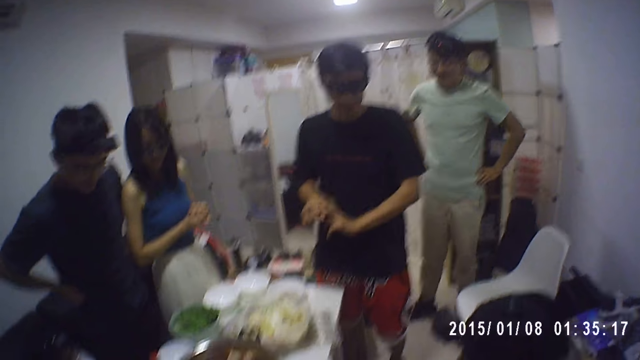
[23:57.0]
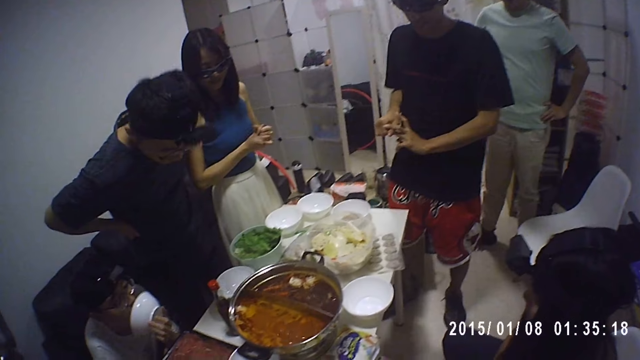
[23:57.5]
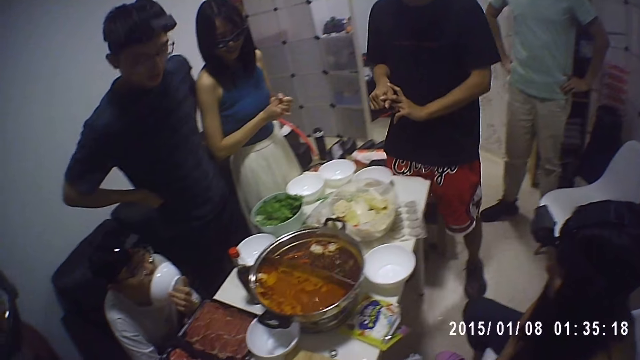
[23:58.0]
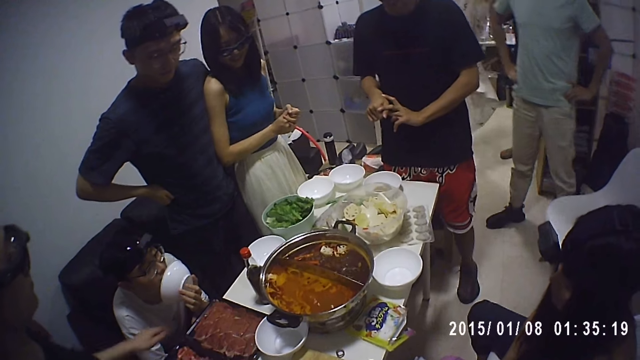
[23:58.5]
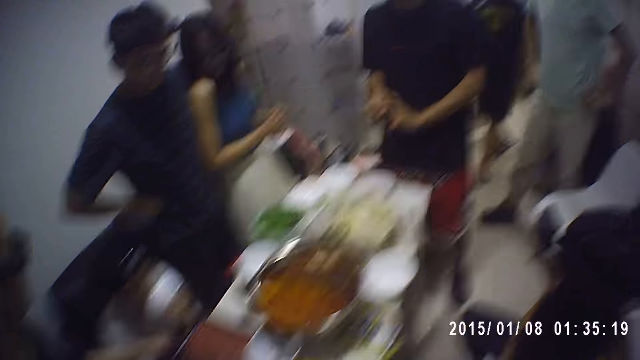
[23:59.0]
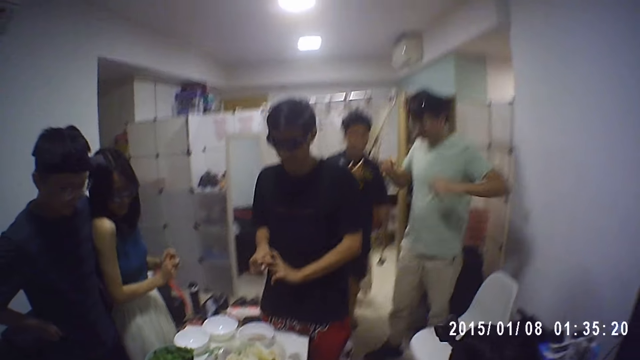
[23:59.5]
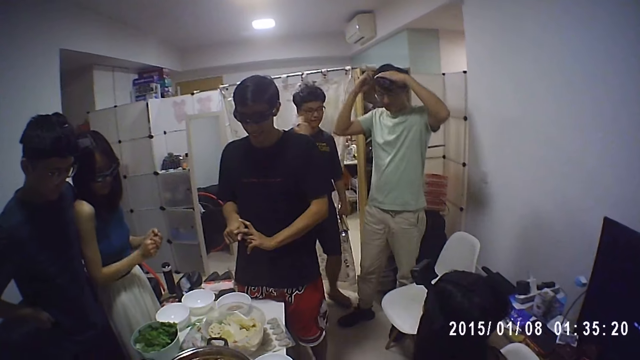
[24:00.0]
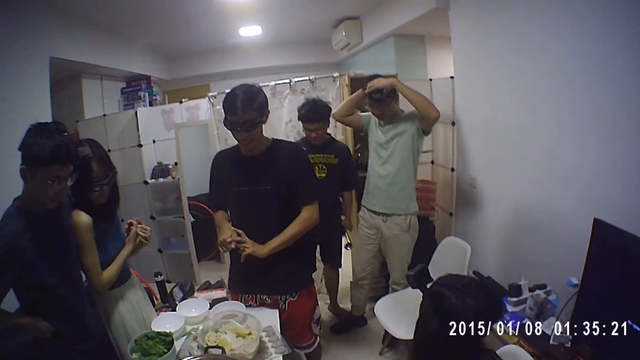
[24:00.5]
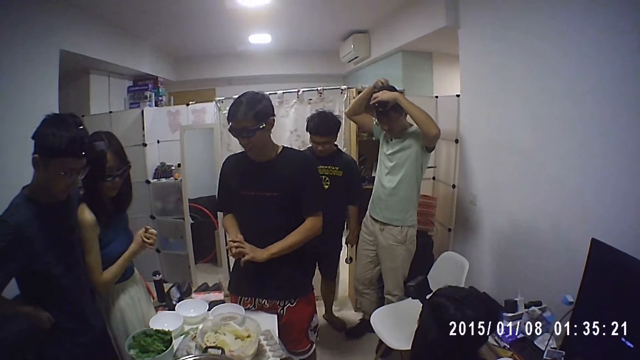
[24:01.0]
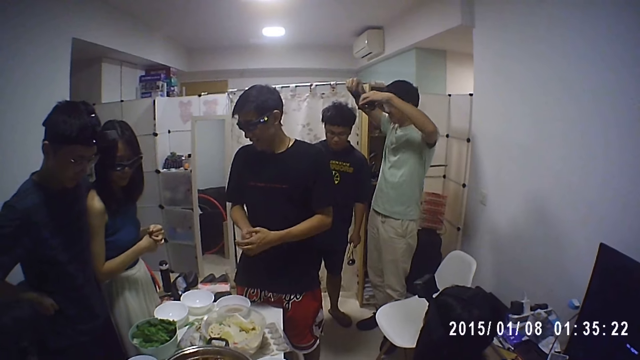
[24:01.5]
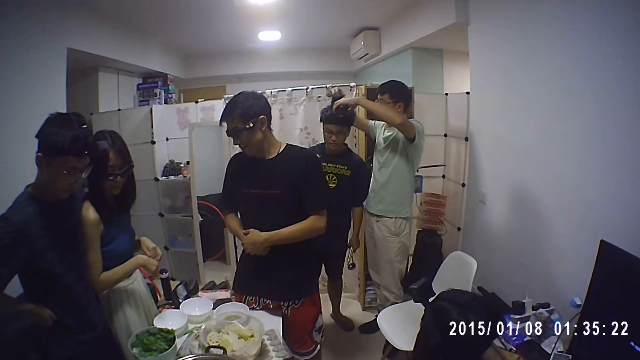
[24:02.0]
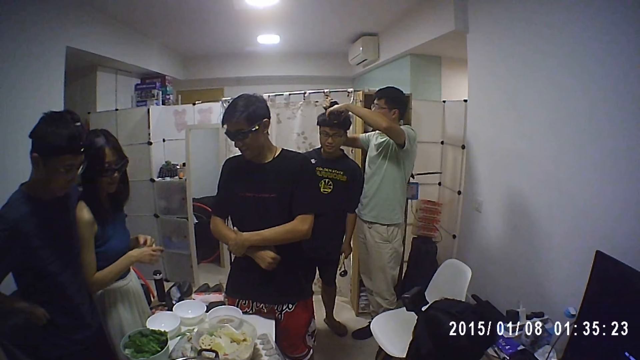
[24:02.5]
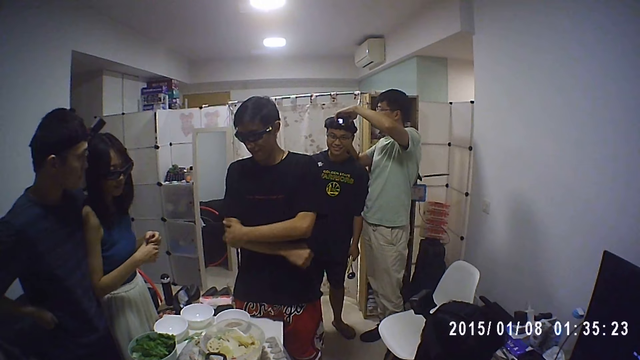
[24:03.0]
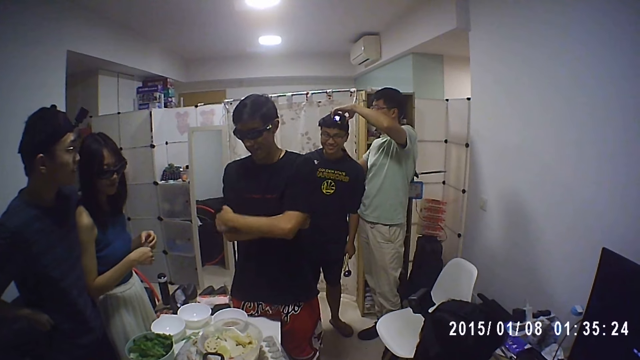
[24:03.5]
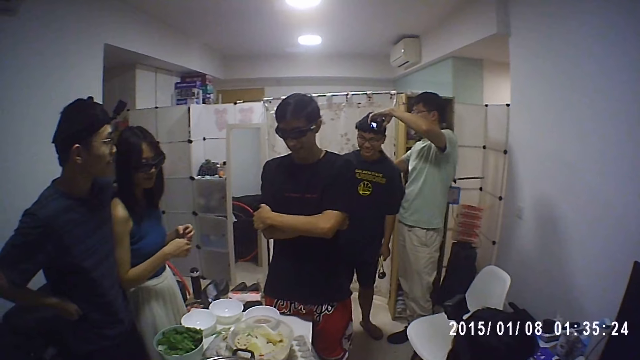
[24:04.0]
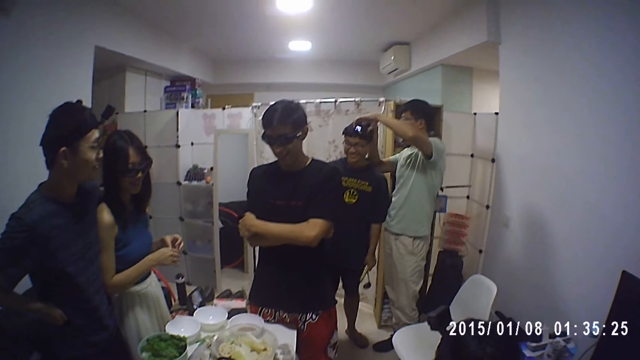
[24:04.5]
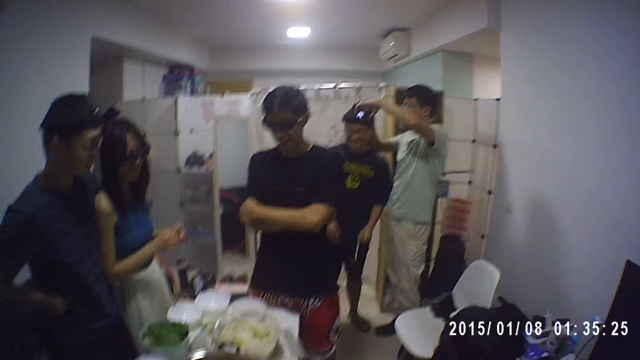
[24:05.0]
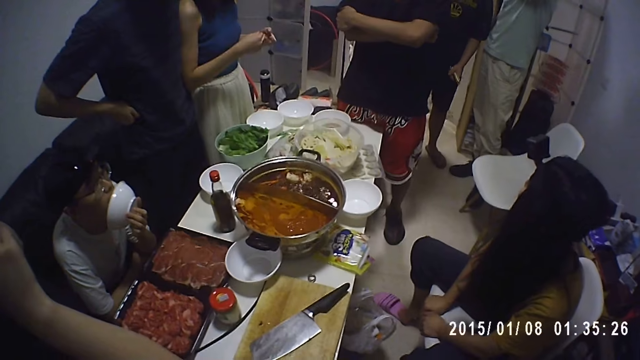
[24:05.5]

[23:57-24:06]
A man puts his hands akimbo. Another man walks into the dining with a spoon and chopsticks in his hands. The first man takes off the camera on his head with hands. He puts on the camera on the other man's head with both hands.

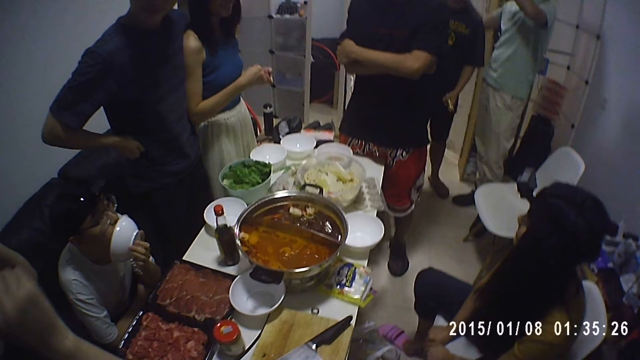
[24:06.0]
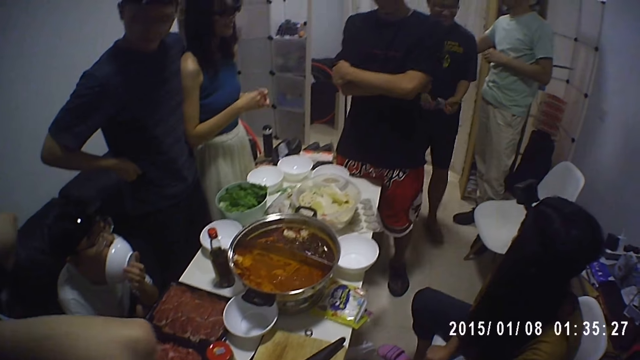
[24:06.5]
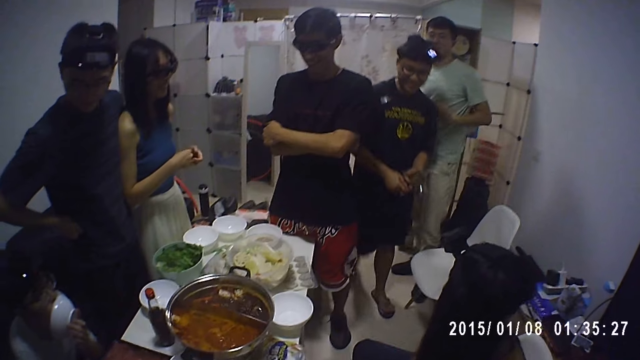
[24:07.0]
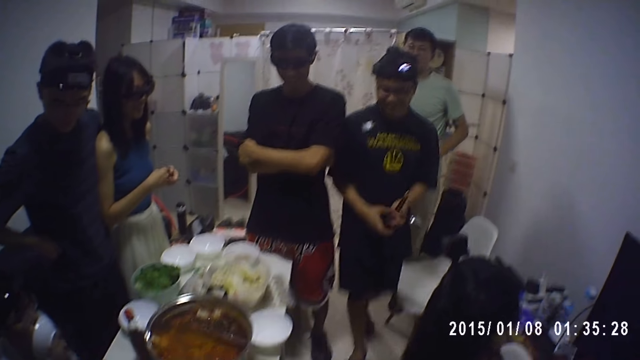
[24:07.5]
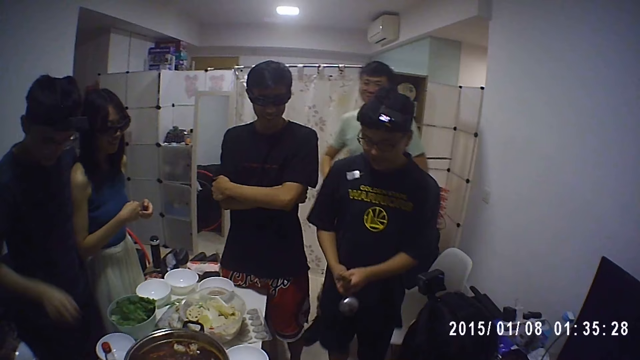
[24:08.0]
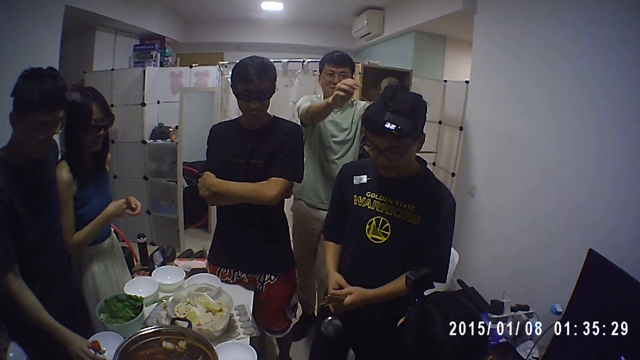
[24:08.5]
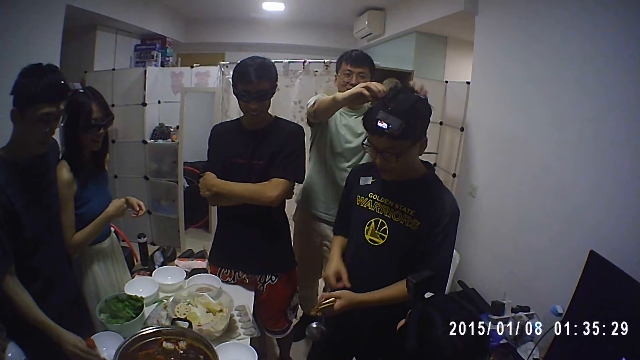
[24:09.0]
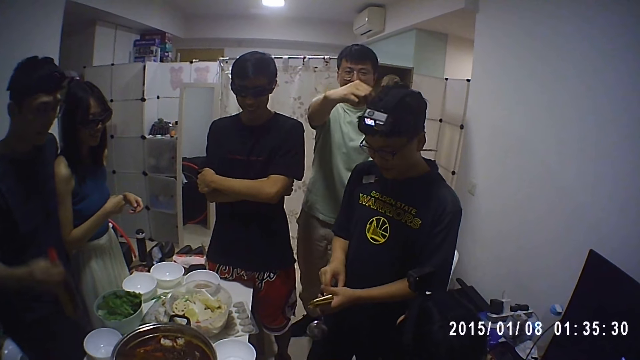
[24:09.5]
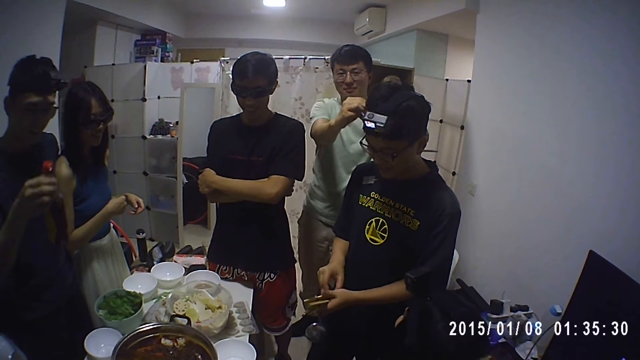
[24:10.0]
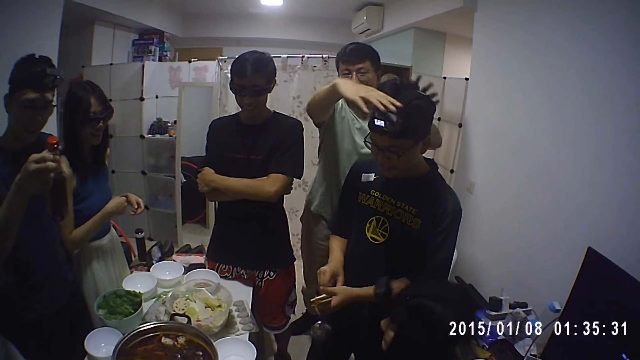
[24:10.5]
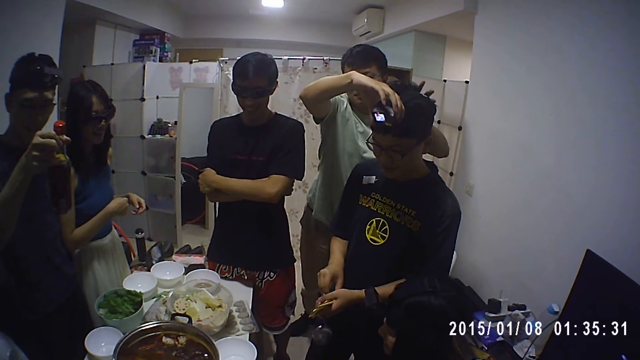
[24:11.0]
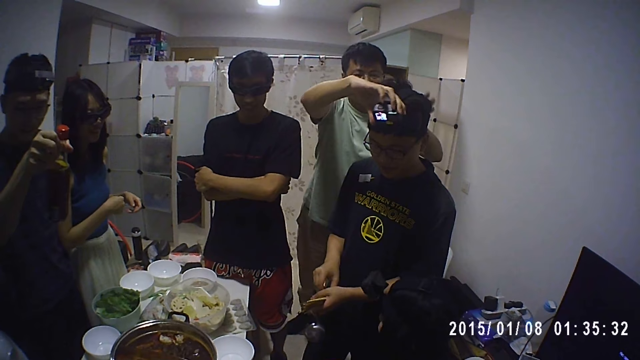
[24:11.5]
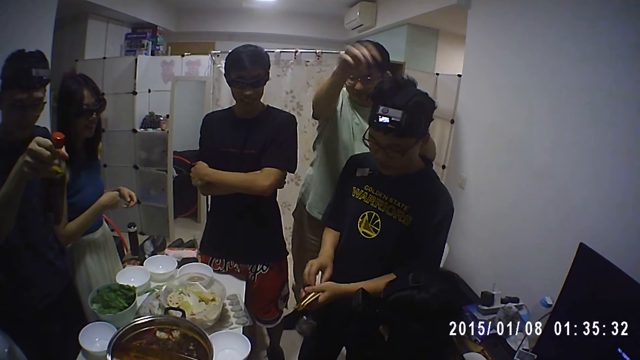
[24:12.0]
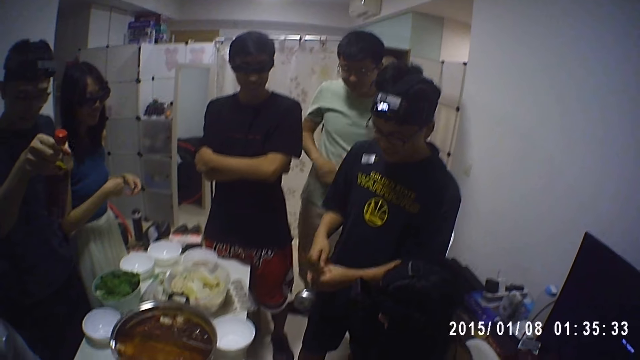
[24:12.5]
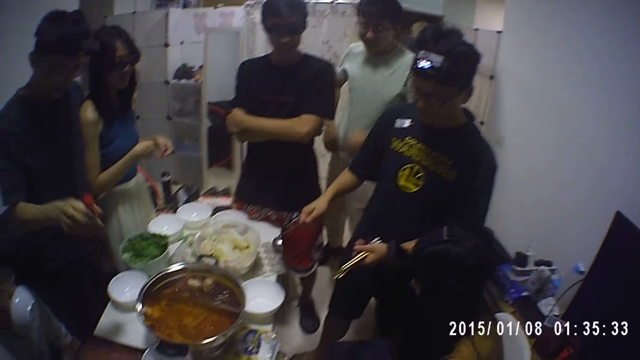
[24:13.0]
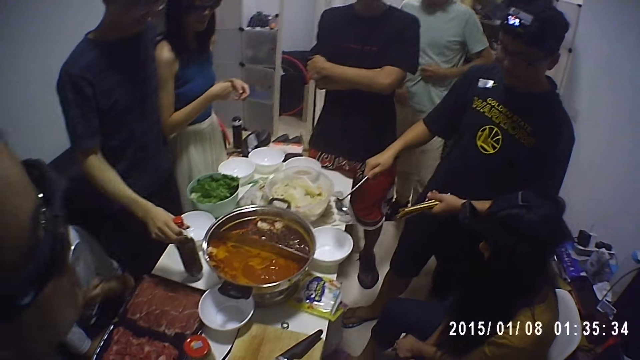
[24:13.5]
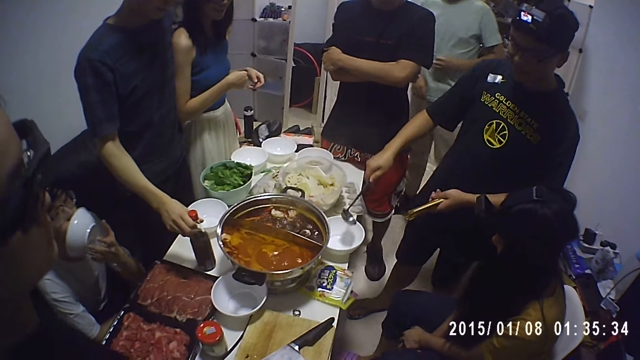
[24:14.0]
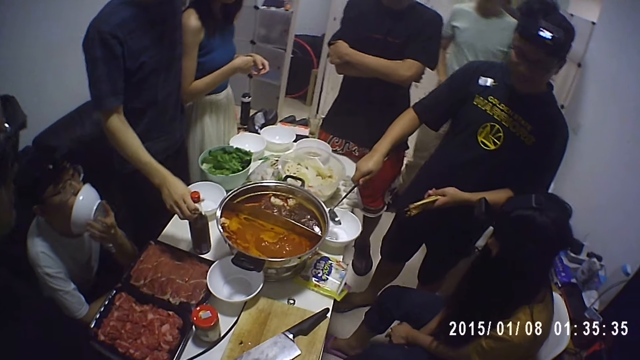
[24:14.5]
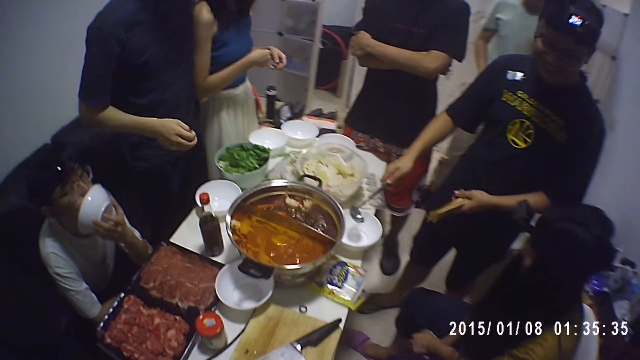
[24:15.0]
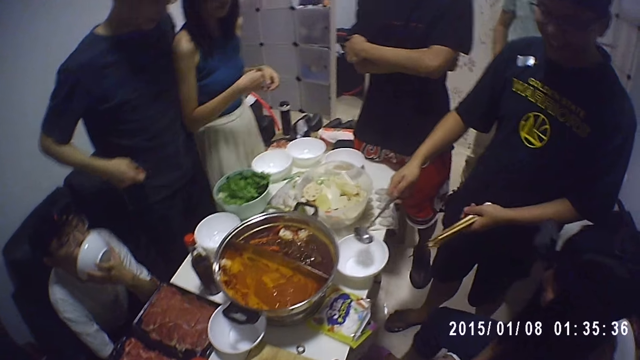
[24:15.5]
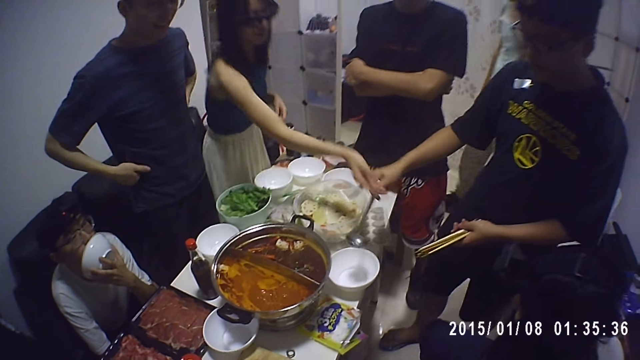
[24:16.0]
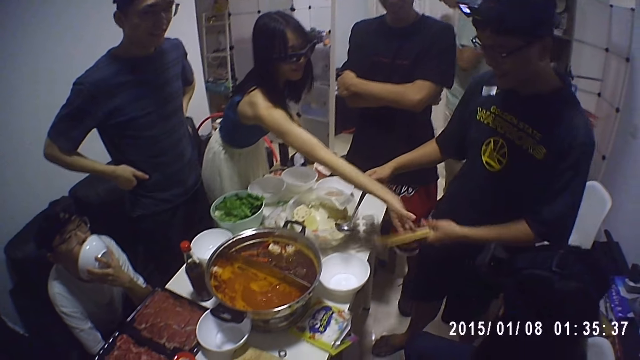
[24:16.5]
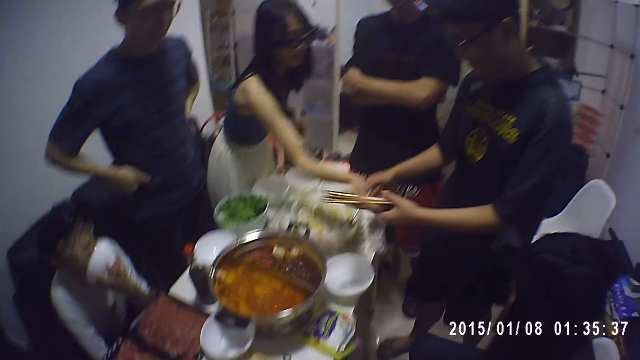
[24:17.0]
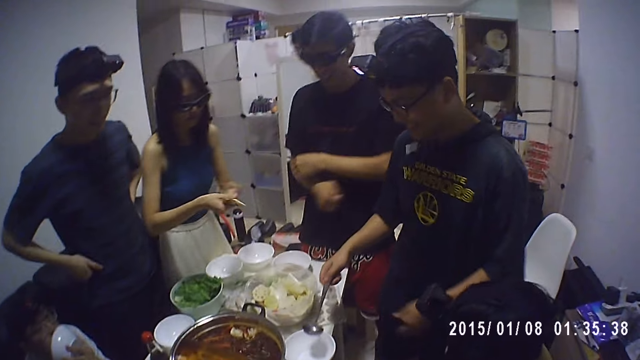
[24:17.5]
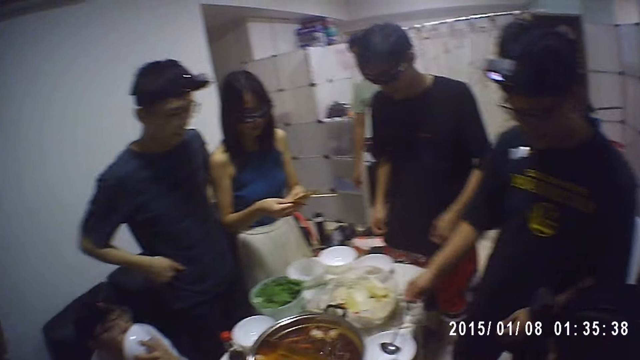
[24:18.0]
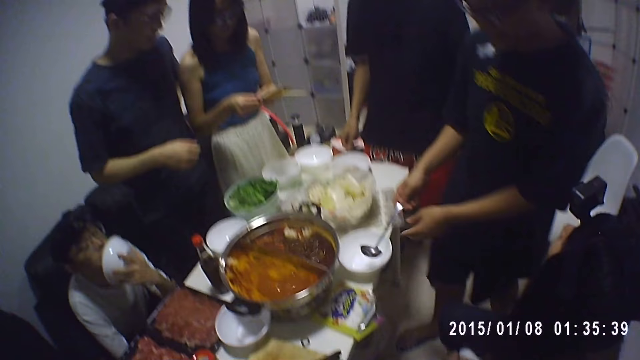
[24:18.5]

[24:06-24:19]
A man walks to the table. Another man adjusts the camera on the first man's head with both hands. A third man picks up a bottle of sauce on the table with his right hand. He drops the bottle of sauce on the table with his left hand. The first man gives a woman the chopsticks in his left hand.
